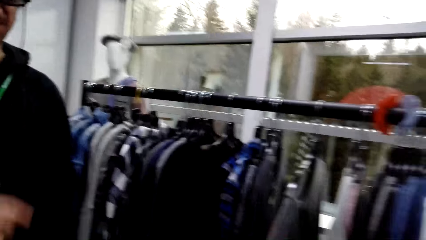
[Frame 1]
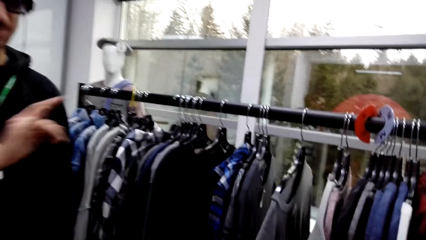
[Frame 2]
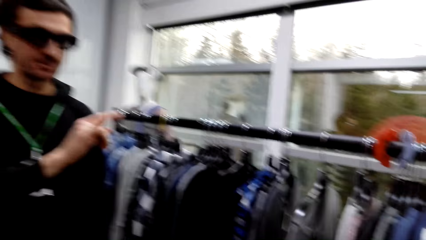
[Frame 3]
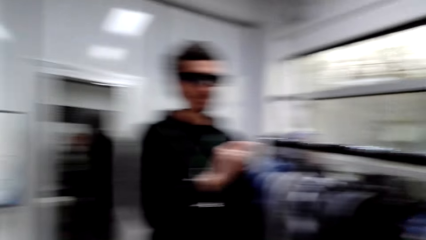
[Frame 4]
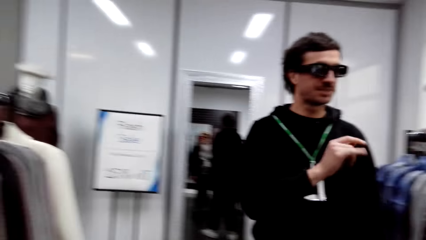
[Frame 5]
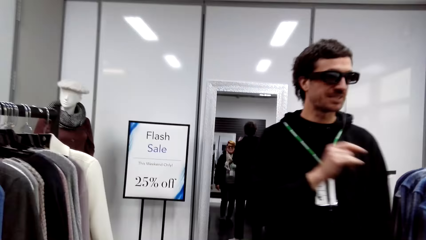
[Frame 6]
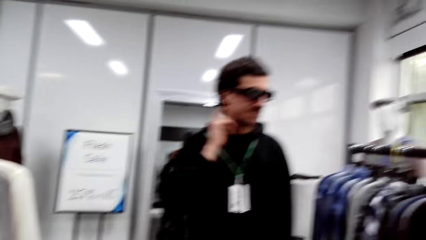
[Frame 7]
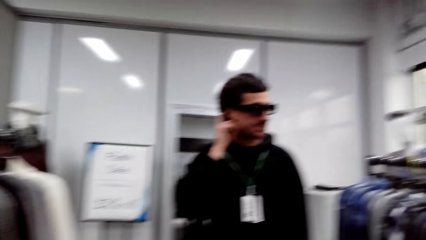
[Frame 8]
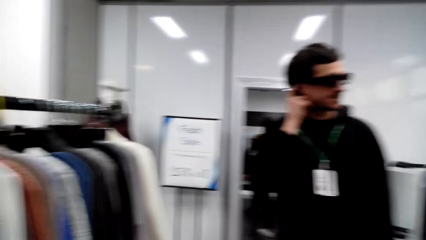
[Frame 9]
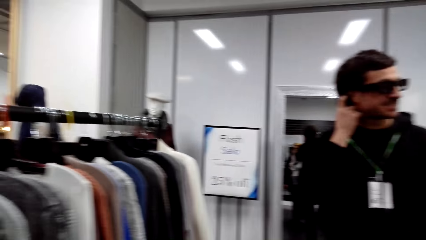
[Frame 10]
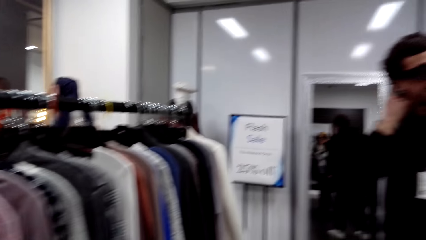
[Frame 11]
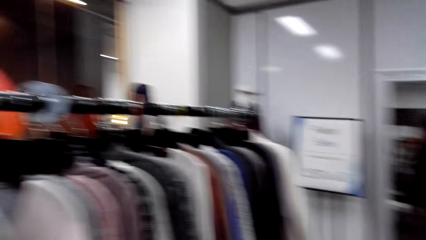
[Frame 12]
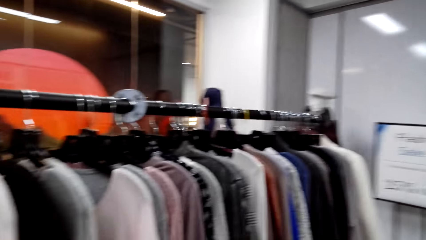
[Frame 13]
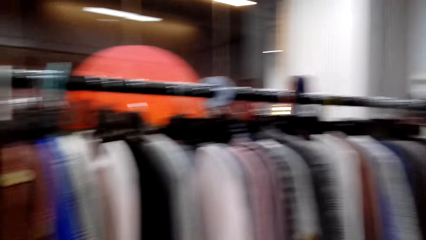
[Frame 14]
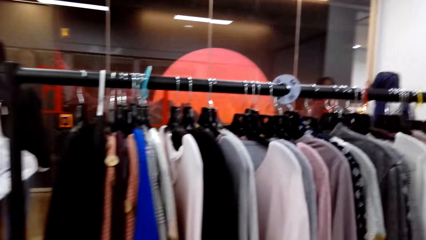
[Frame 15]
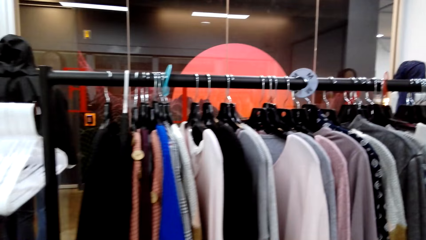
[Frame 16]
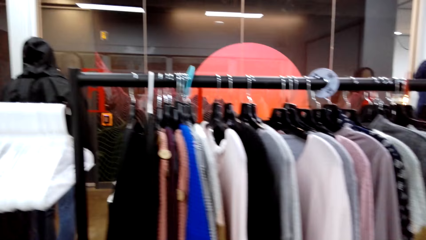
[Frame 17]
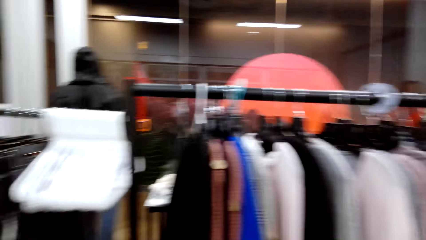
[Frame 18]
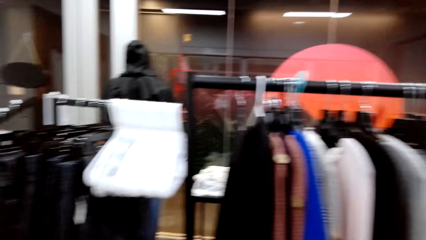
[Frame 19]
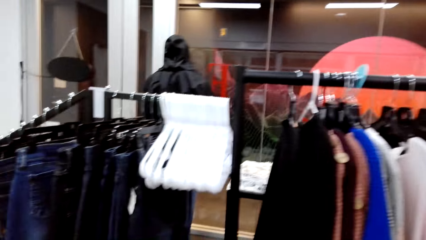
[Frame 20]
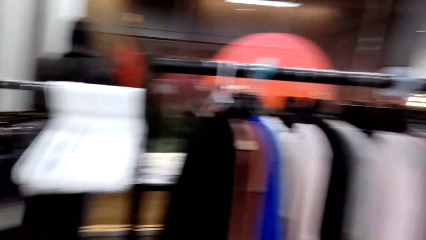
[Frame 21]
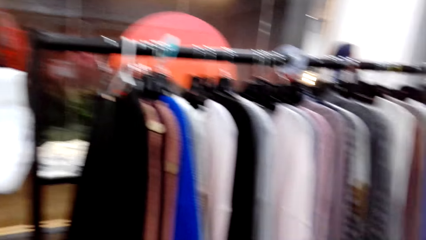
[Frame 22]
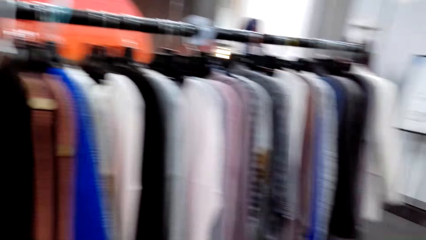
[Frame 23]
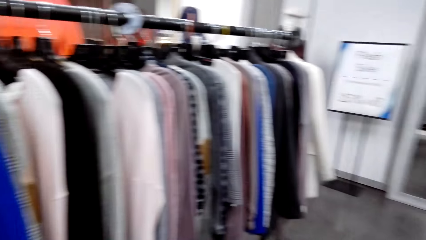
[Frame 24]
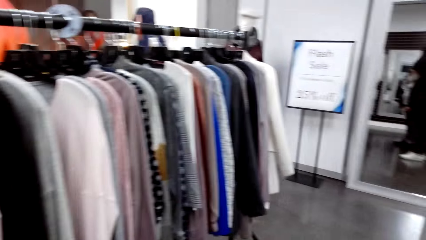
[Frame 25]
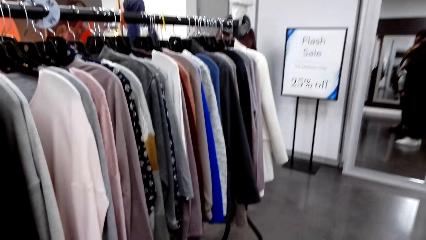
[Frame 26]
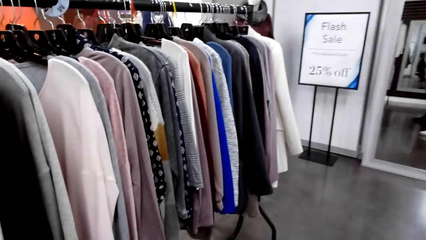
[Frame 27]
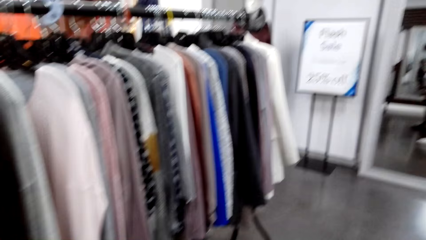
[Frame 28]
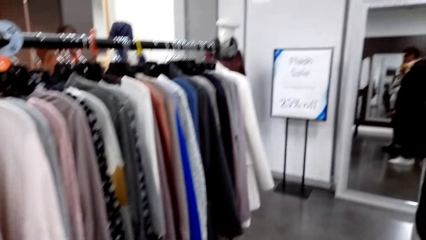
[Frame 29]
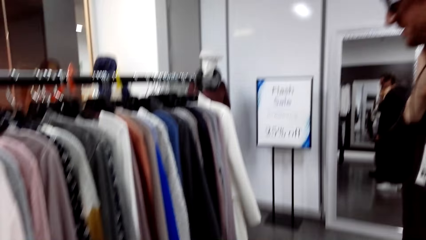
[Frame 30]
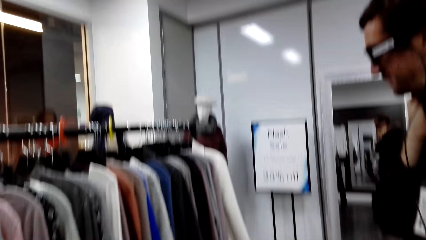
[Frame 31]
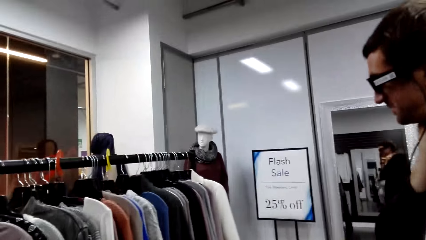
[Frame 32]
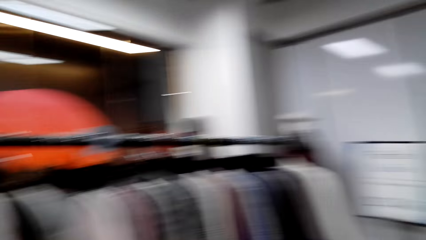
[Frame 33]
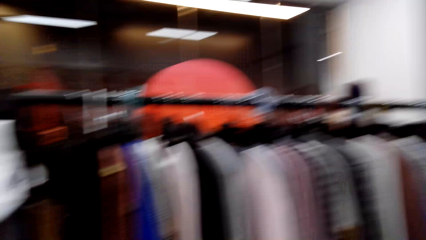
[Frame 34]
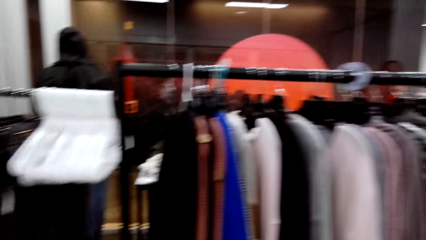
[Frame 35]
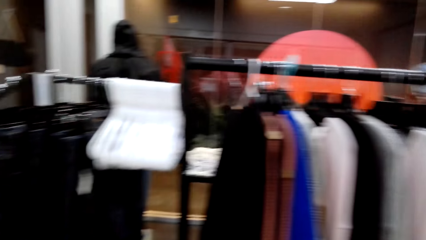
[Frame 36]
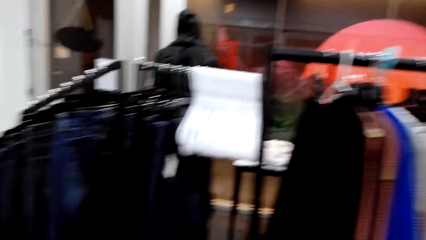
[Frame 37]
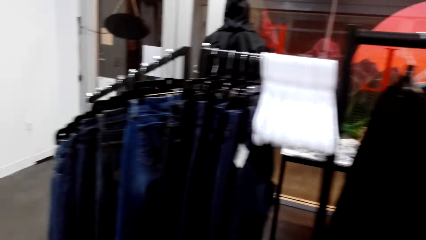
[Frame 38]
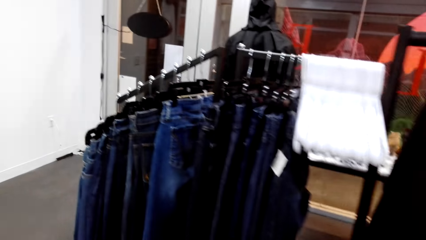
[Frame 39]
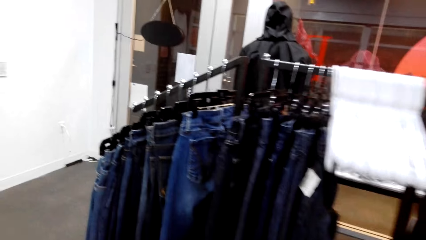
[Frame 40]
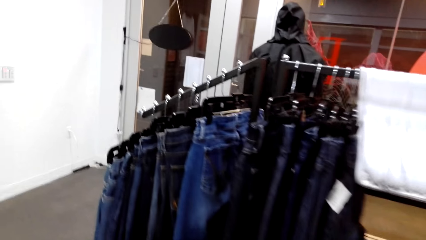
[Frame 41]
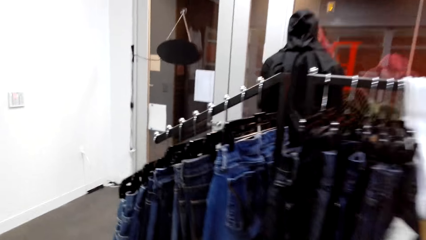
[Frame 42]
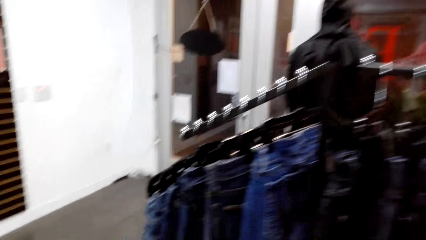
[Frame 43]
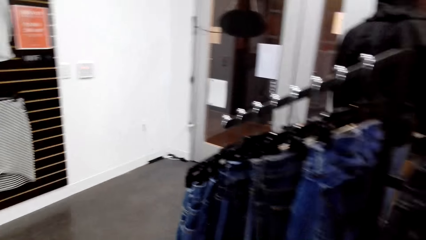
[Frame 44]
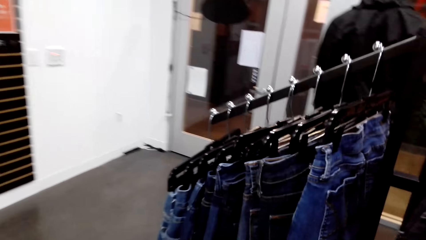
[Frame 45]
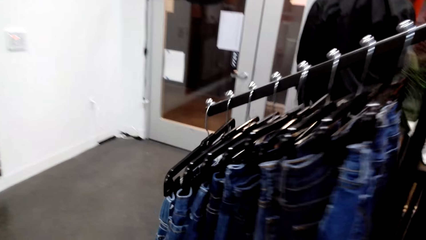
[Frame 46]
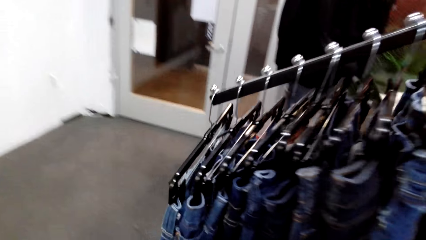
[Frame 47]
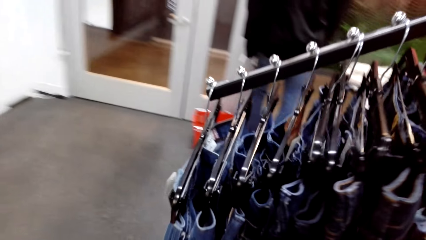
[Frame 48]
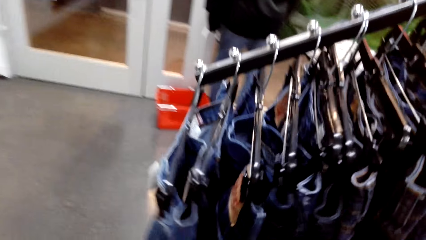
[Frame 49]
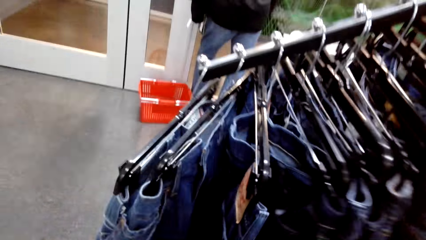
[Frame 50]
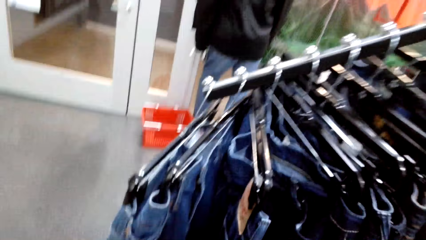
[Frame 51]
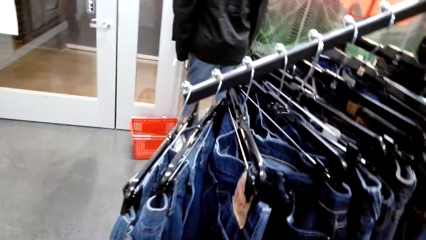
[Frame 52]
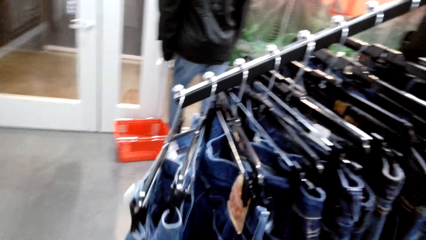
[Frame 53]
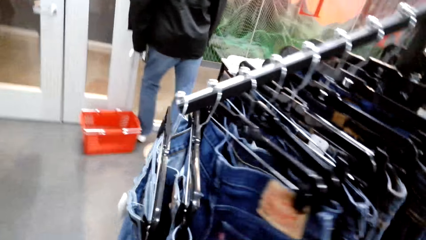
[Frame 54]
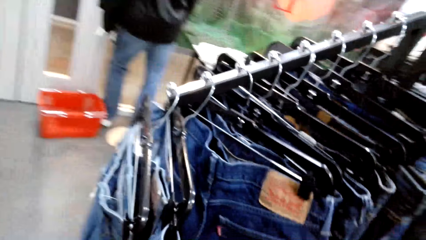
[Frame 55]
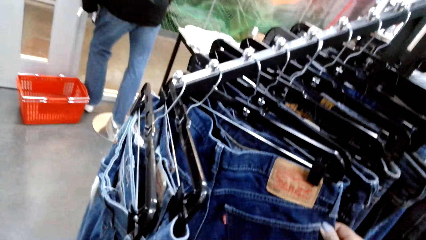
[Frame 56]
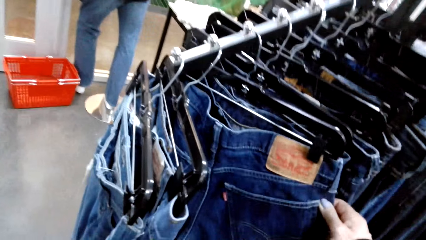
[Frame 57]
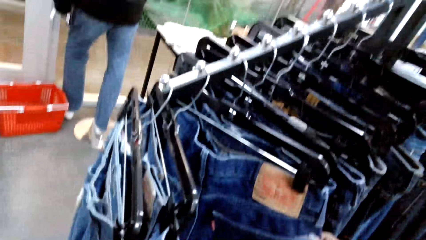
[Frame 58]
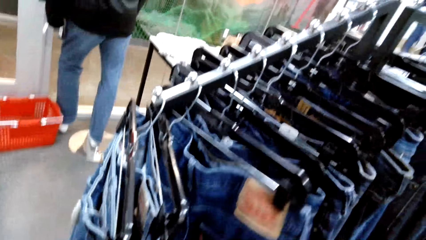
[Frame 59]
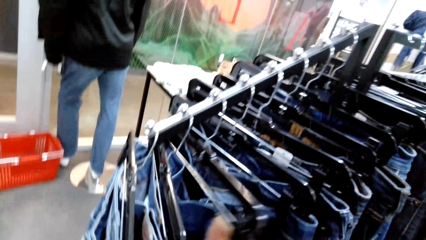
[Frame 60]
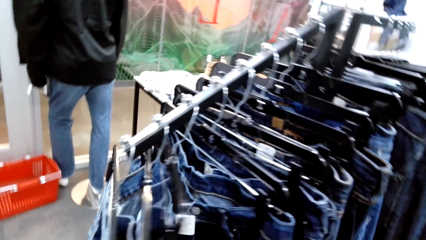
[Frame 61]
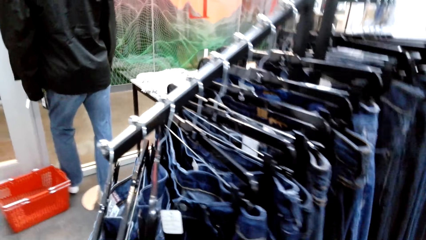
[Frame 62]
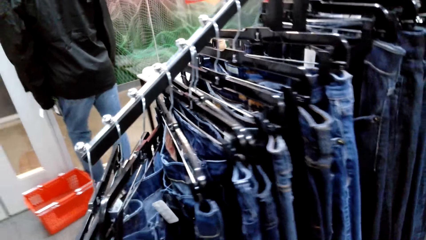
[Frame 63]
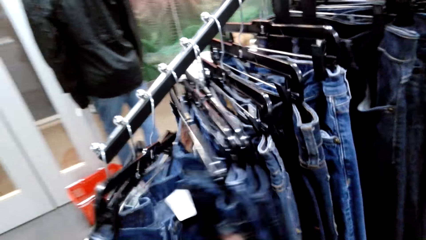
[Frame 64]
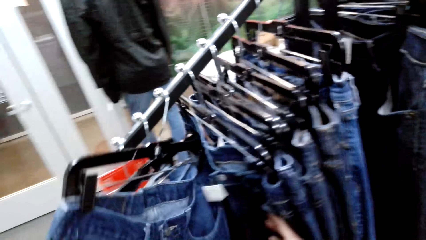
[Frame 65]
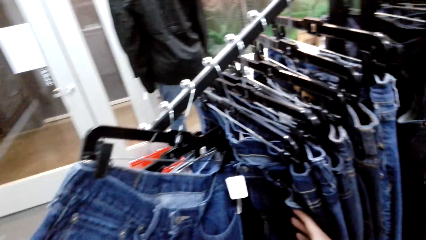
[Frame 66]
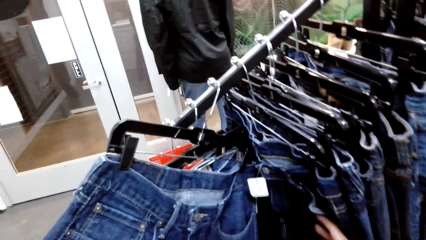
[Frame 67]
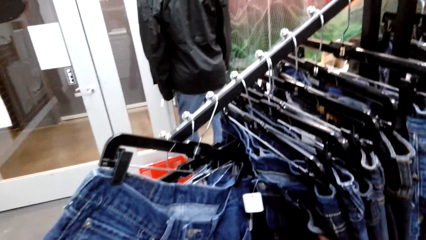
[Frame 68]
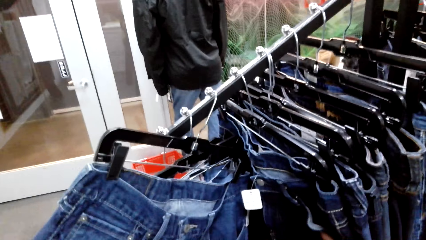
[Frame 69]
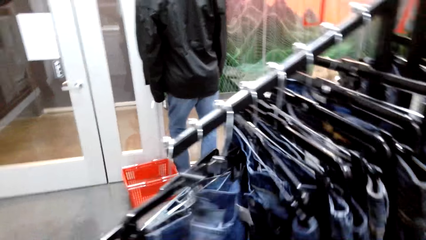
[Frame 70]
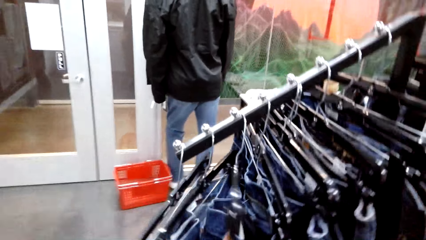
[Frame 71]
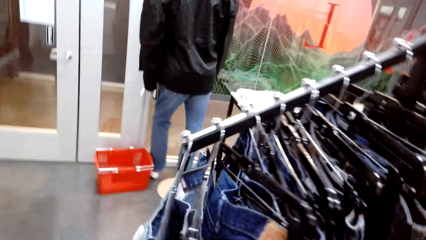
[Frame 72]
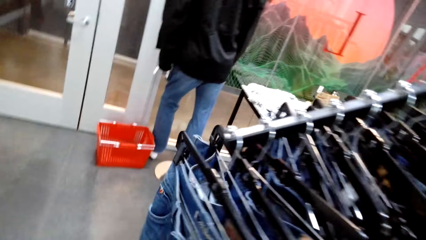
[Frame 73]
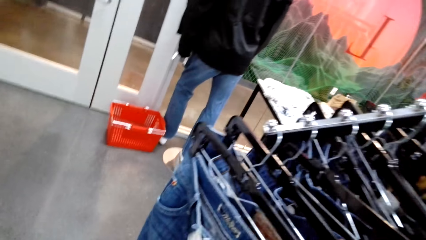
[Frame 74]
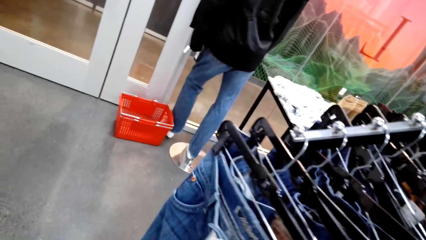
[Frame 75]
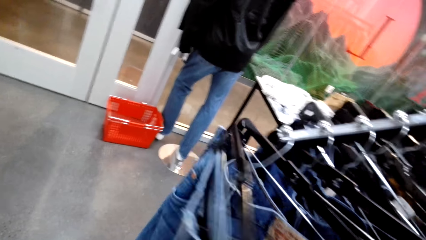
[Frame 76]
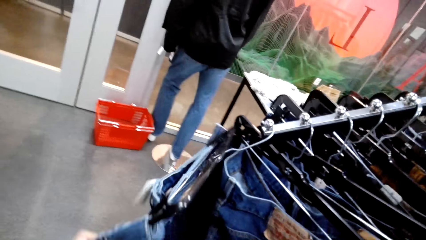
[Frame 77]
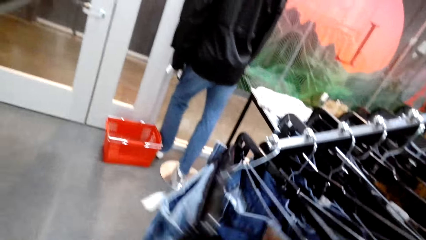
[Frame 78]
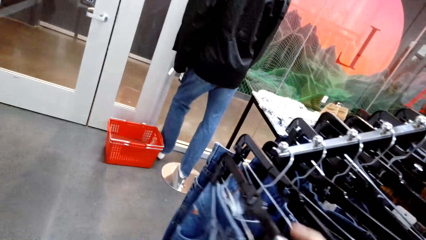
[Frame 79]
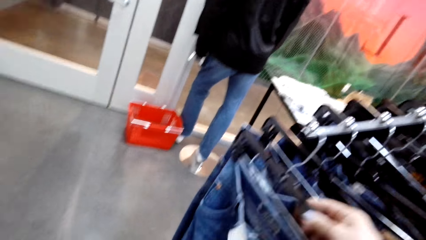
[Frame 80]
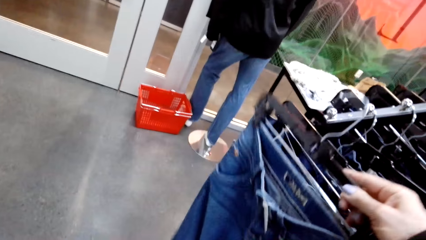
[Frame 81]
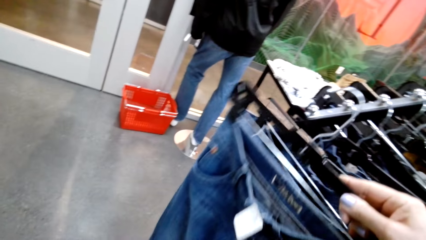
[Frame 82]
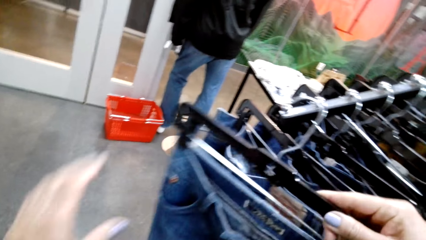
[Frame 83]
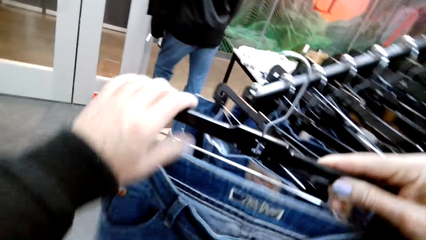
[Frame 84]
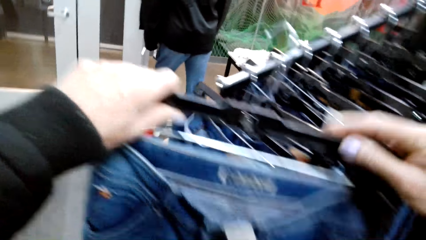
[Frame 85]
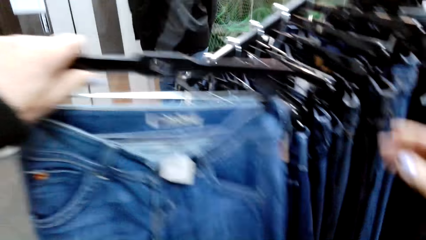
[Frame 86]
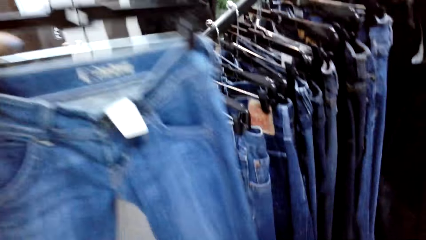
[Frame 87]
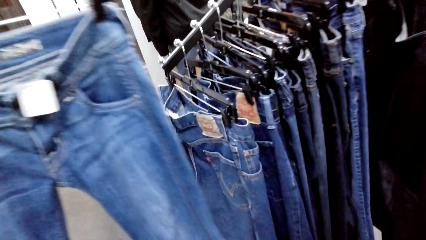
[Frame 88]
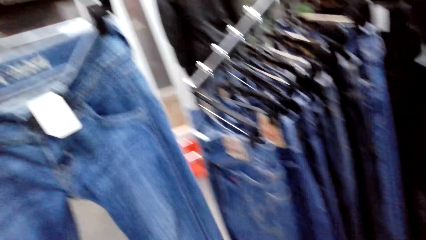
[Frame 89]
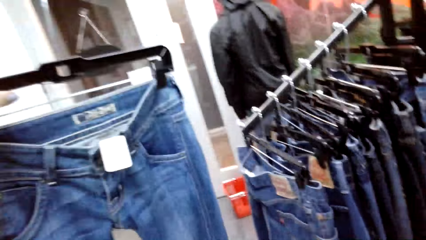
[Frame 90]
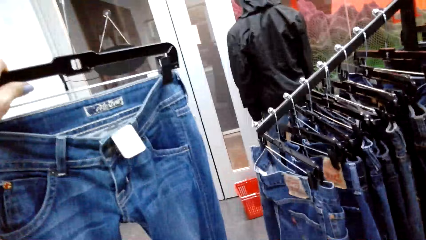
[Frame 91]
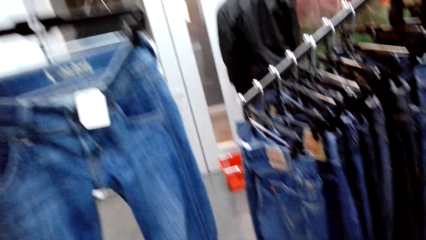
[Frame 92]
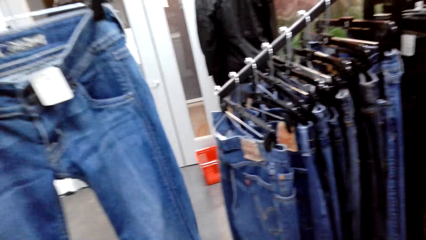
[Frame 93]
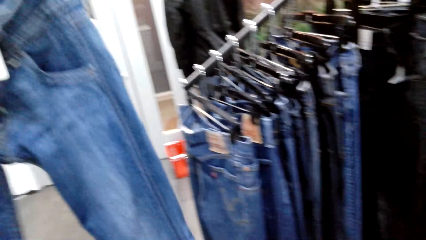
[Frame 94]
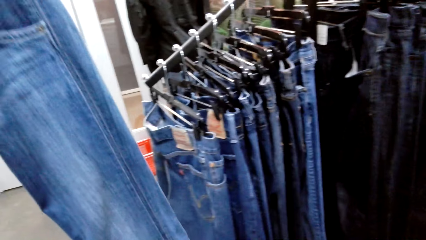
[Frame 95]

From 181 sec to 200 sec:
A male does a hand movement and scratches his face with his hand. The camera wearer converses with another male. They walk around the store. They check on the clothes. They flip through the pants. They pick pants from the rack. They hold the pants with both hands. They converse with the other male.
